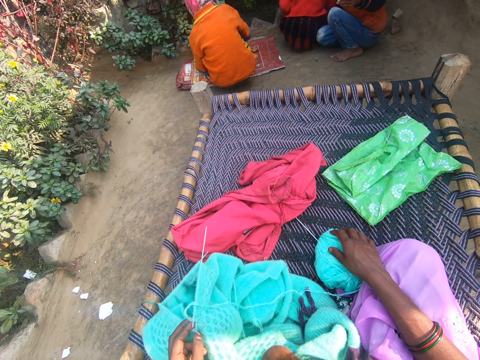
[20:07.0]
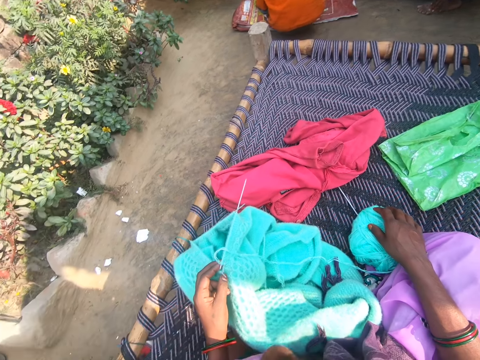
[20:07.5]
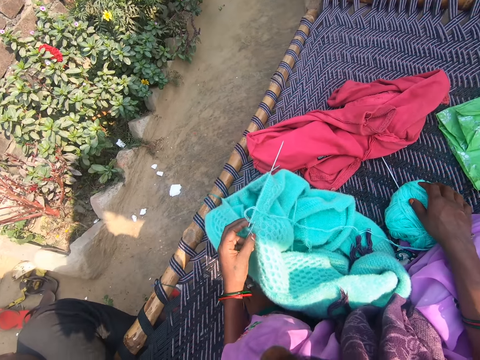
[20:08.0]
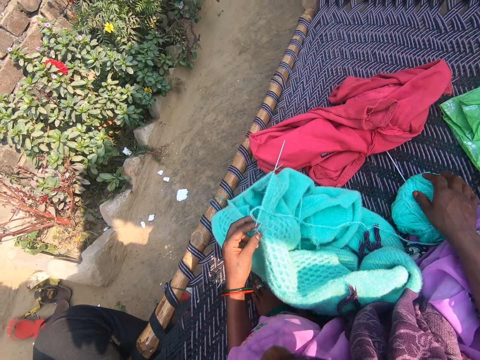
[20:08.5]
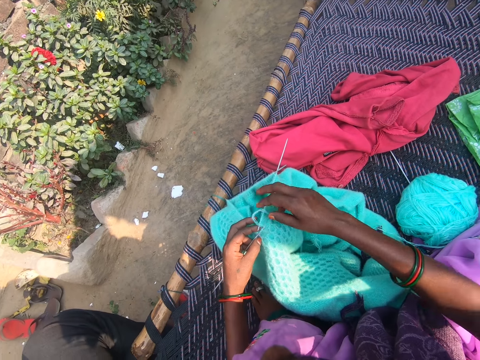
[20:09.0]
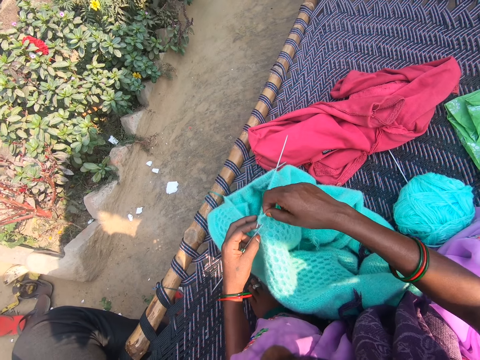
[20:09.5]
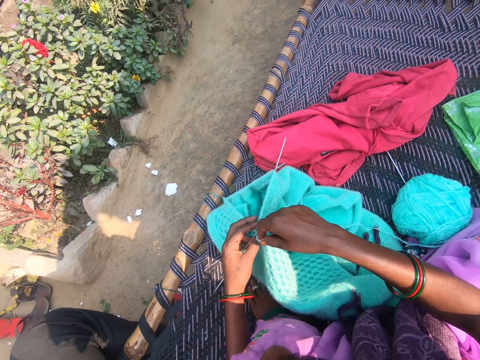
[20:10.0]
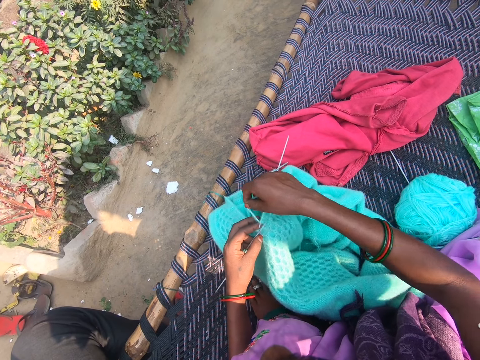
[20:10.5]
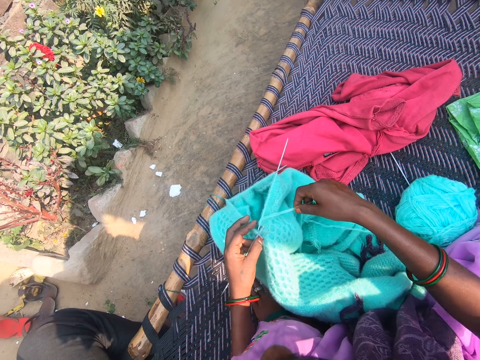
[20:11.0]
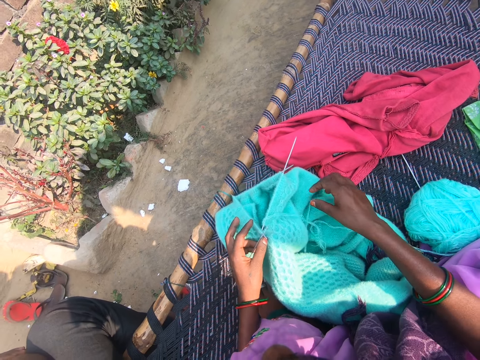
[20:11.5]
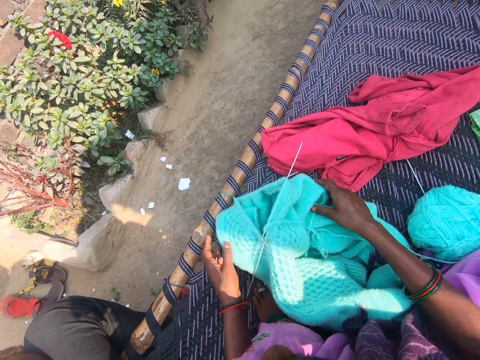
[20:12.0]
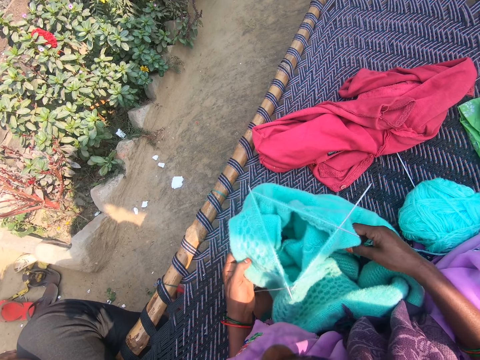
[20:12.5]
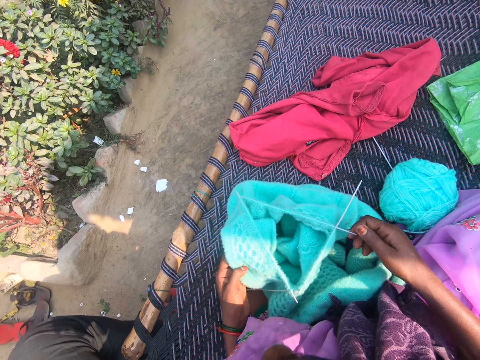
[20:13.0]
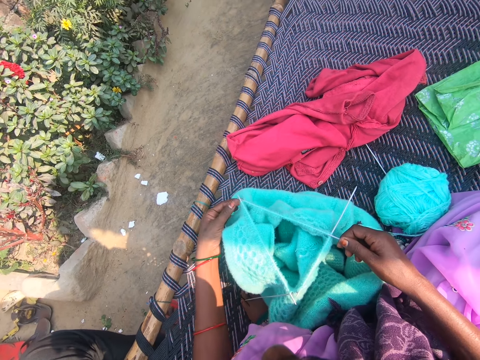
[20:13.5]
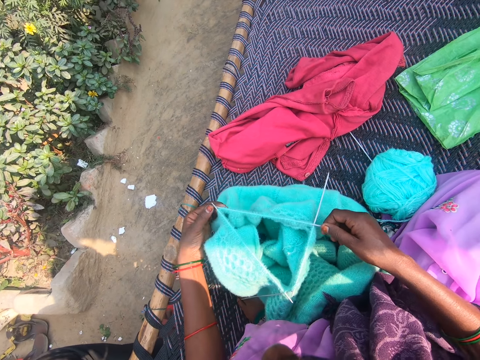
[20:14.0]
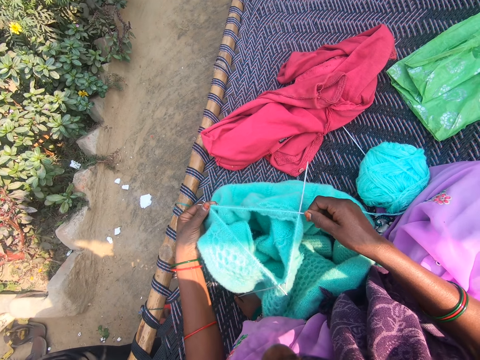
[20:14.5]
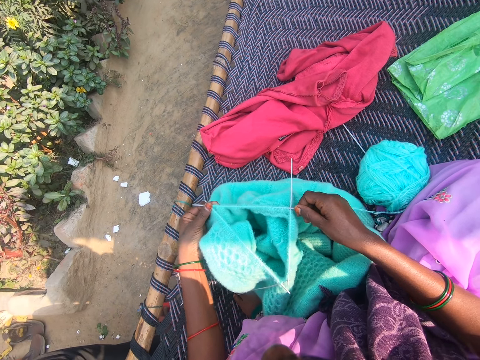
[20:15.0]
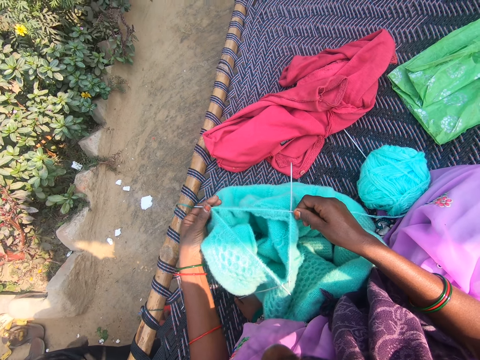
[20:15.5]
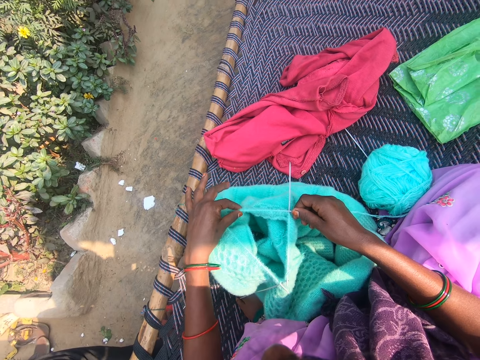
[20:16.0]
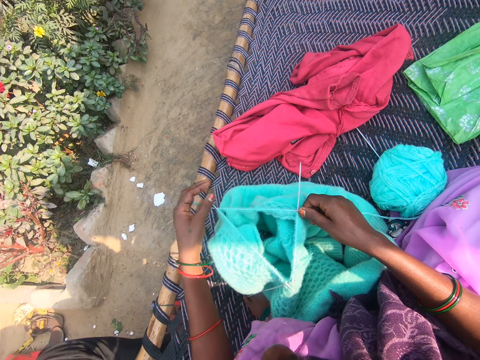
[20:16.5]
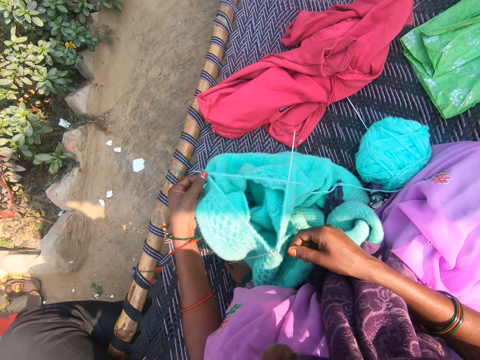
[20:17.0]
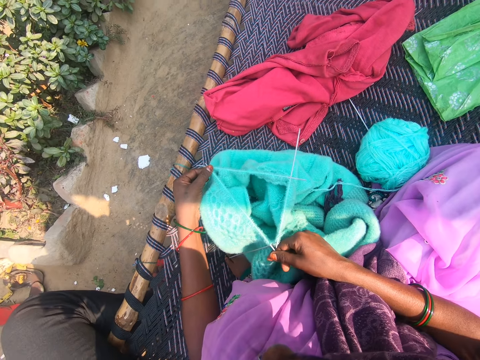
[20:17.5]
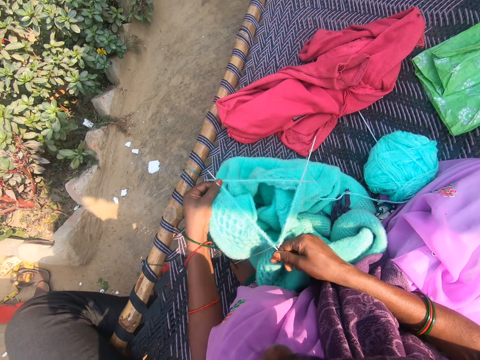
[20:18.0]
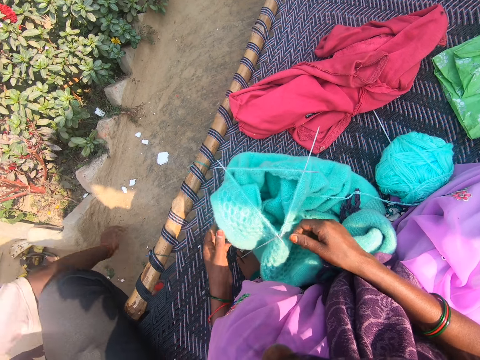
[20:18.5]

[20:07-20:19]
The camera wearer knits the sweater. They adjust the sweater with both hands and check up on the knitting needle.

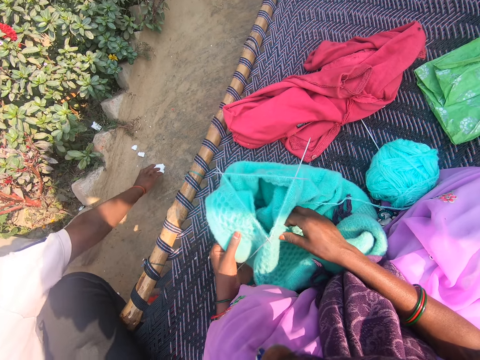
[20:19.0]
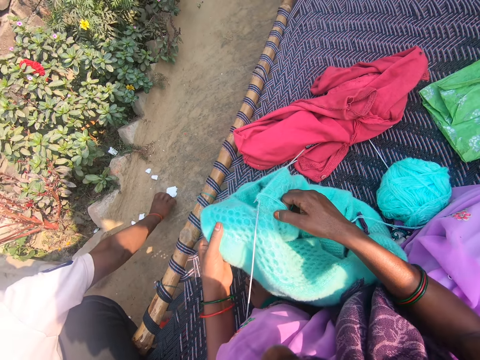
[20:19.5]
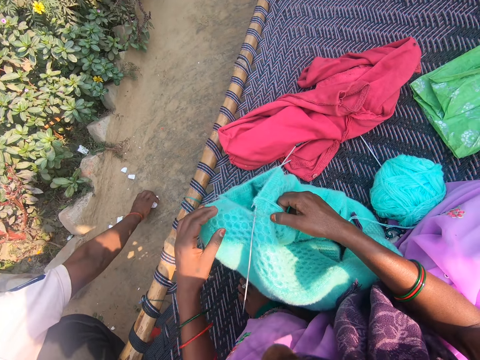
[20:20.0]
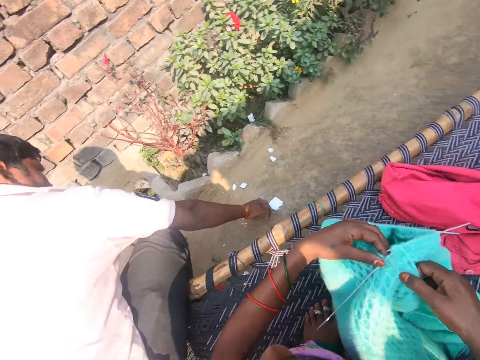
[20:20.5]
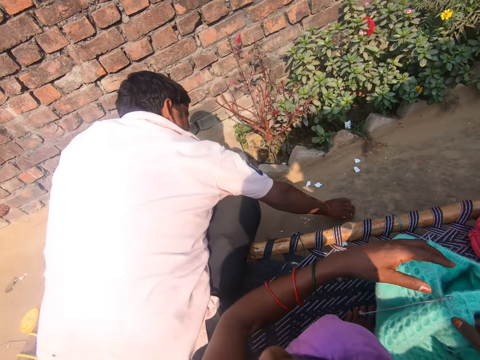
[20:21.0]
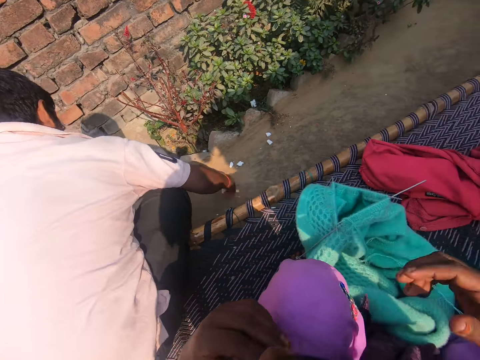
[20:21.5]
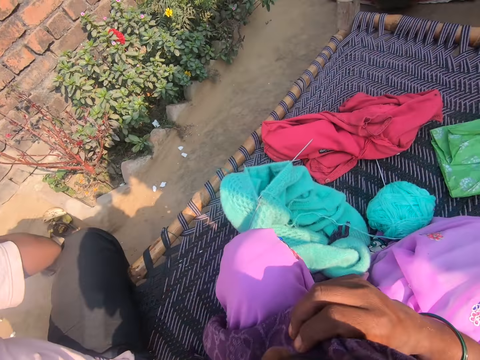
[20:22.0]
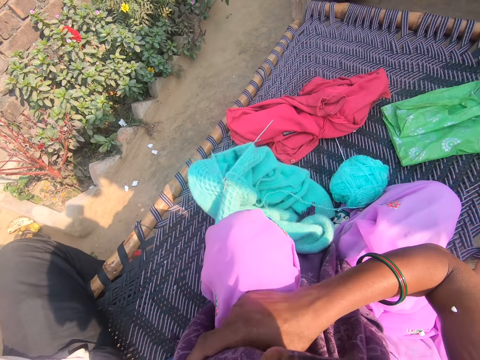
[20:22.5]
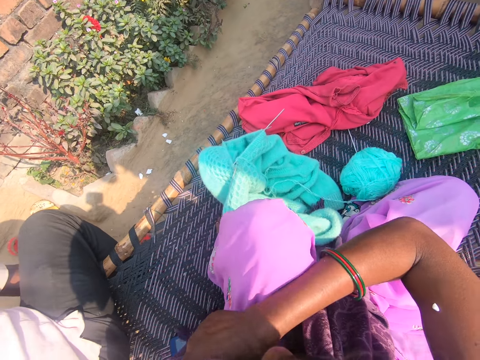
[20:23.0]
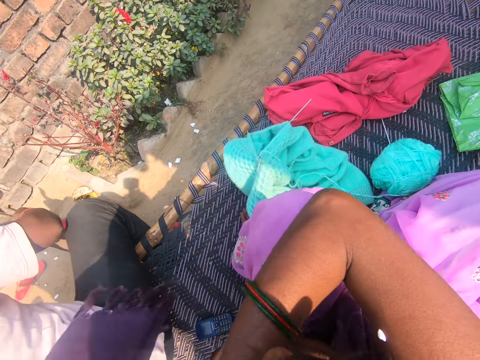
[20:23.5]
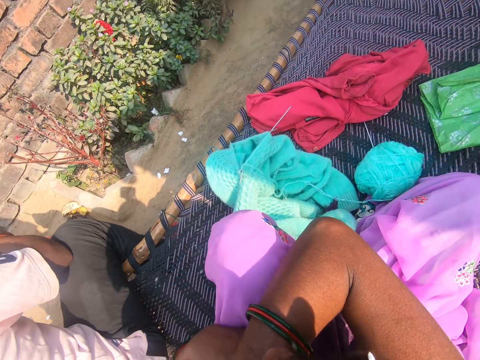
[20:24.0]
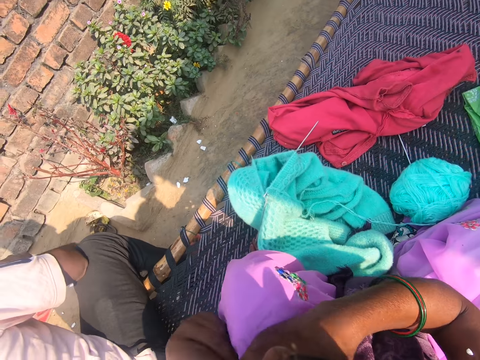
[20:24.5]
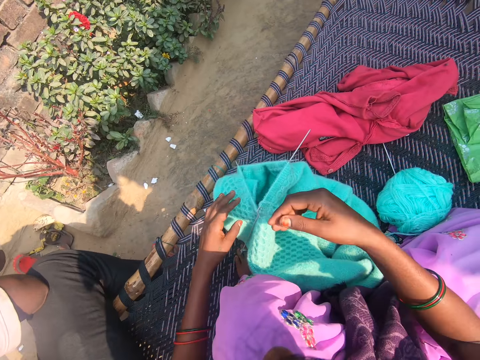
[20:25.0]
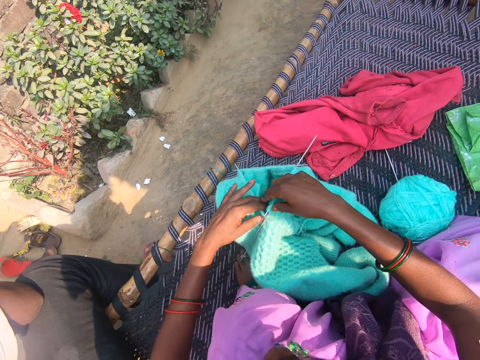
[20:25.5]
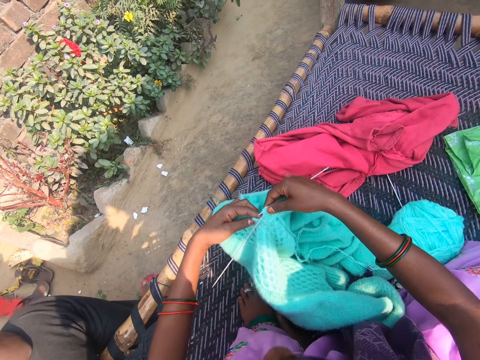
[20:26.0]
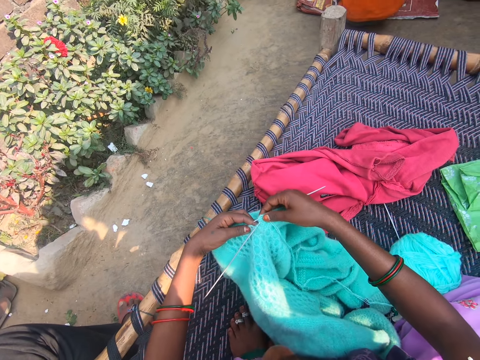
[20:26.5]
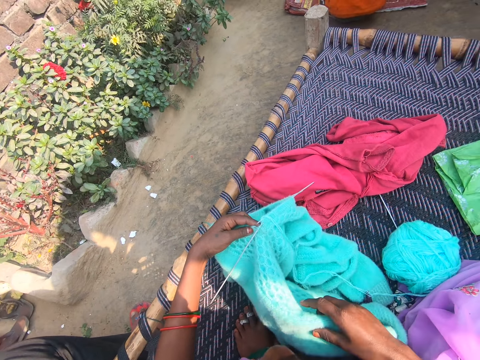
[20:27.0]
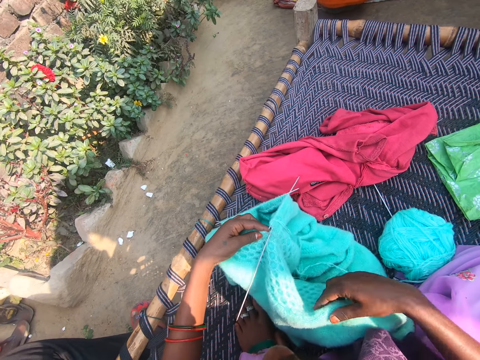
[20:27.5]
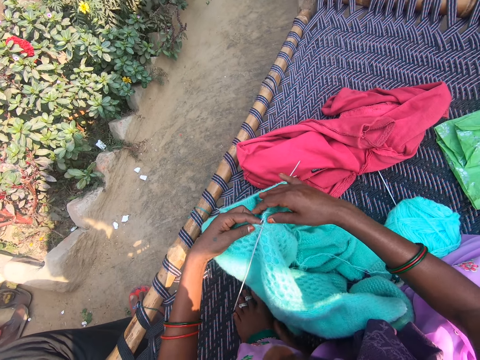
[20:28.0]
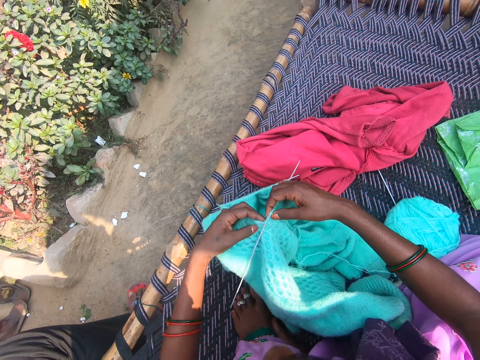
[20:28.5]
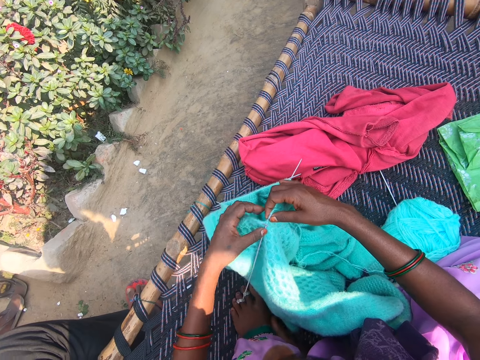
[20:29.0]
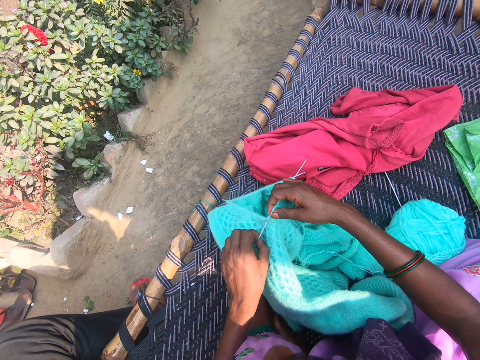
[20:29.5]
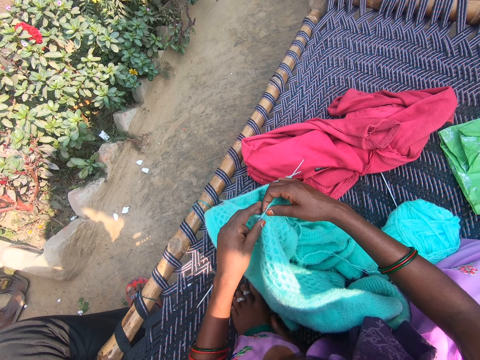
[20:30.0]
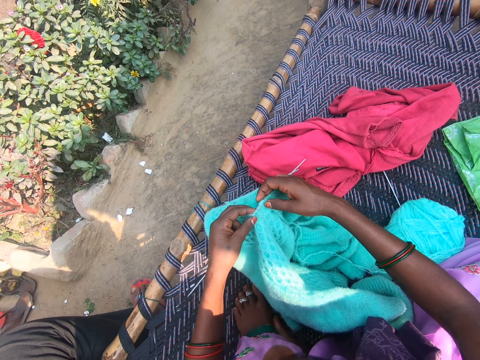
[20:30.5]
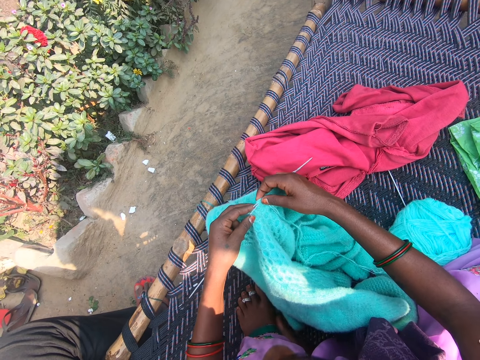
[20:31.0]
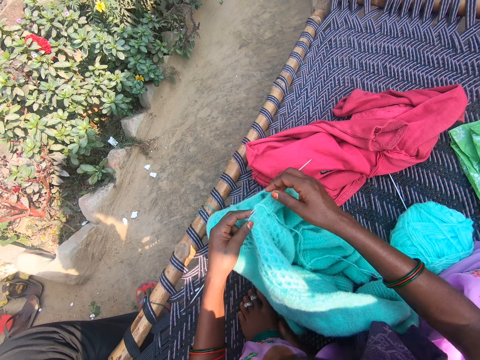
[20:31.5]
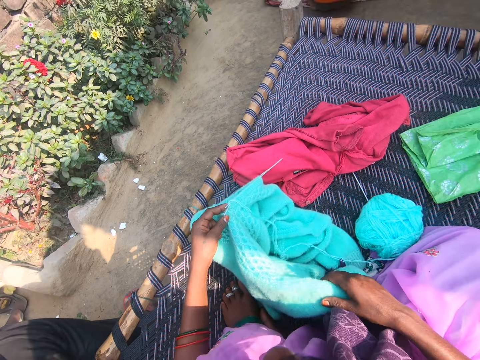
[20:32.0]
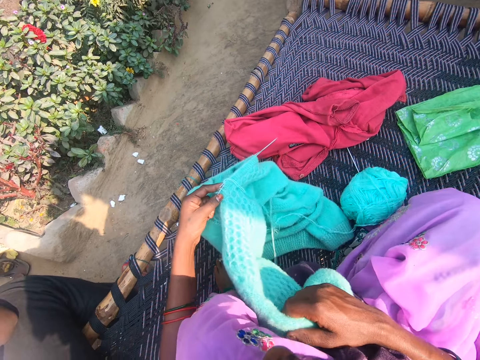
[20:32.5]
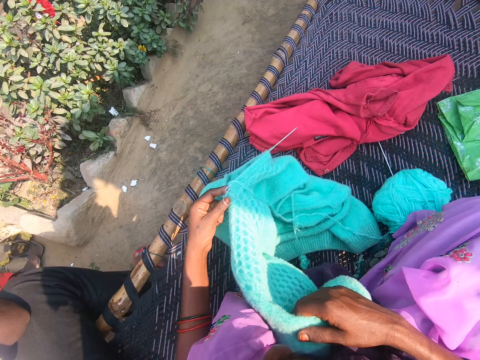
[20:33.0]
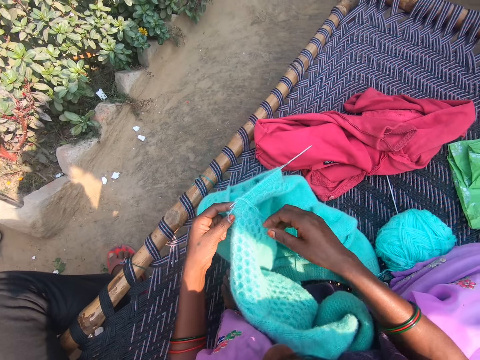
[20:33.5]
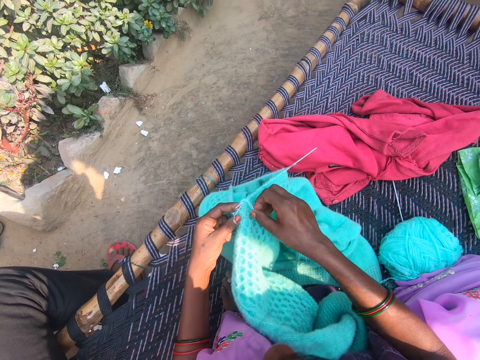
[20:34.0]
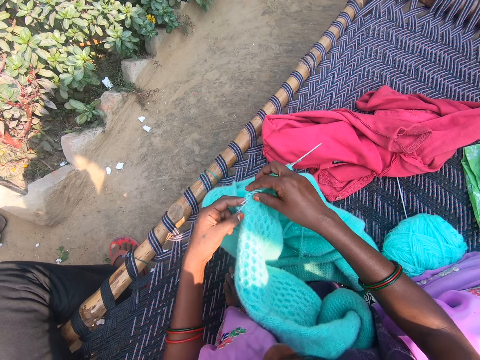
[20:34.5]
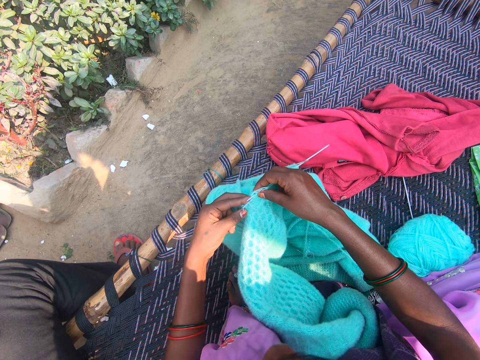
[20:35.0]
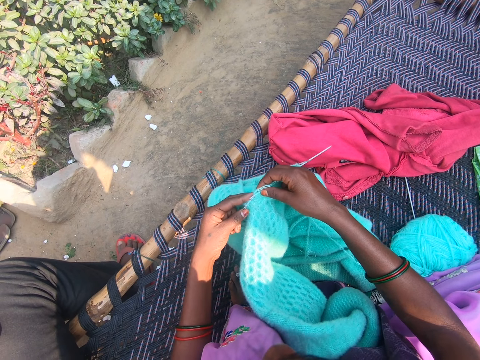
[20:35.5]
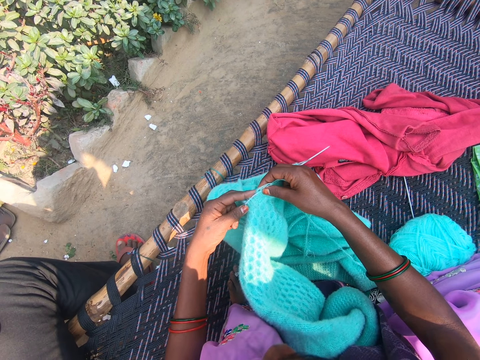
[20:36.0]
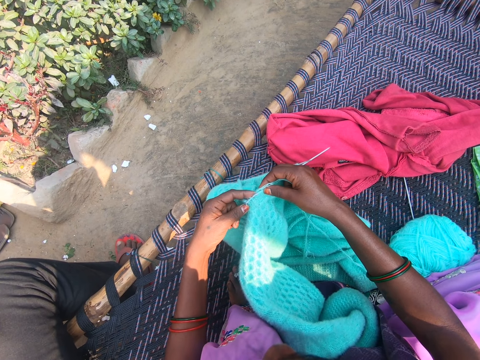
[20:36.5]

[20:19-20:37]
A man picks up a piece of paper from the floor with his right hand. The camera wearer makes up the scarf. She adjusts her cloth. She touches the fabric, adjusts the sweater with both hands, and knits the fabric.
